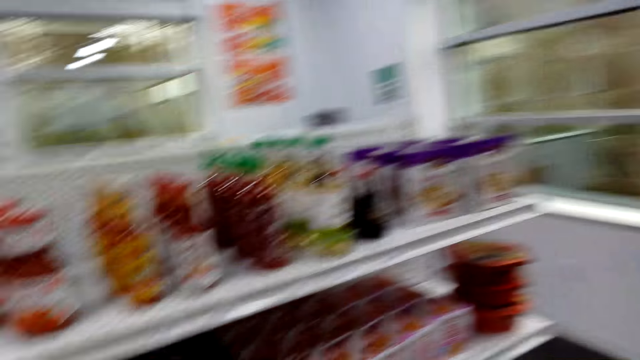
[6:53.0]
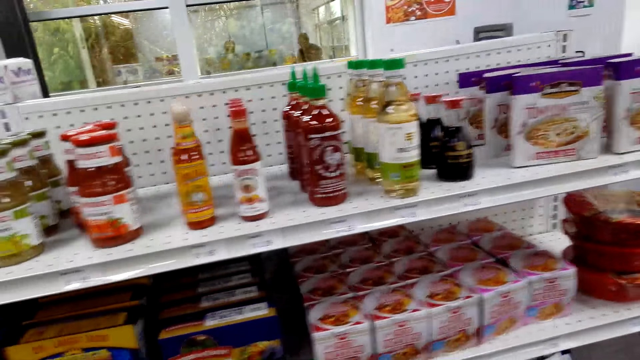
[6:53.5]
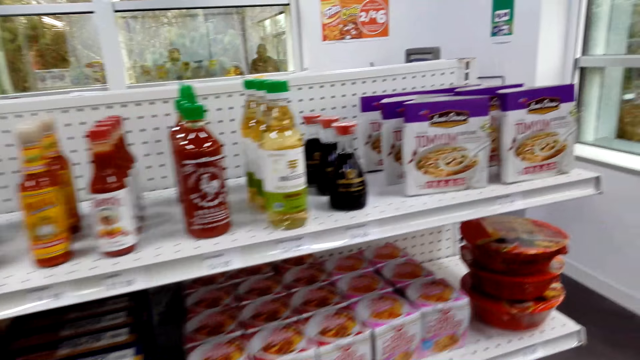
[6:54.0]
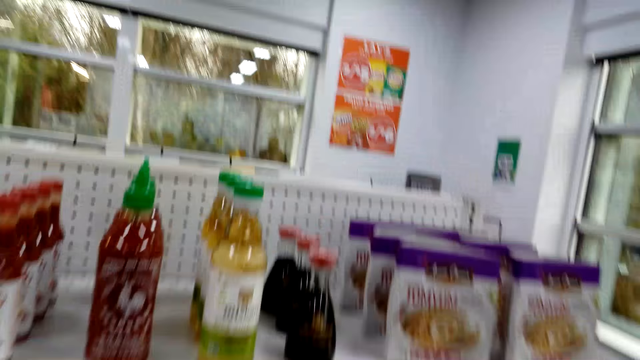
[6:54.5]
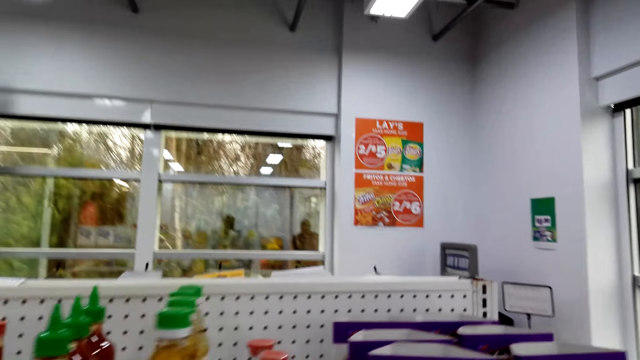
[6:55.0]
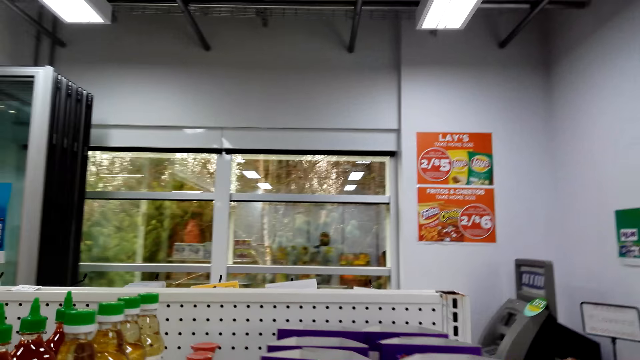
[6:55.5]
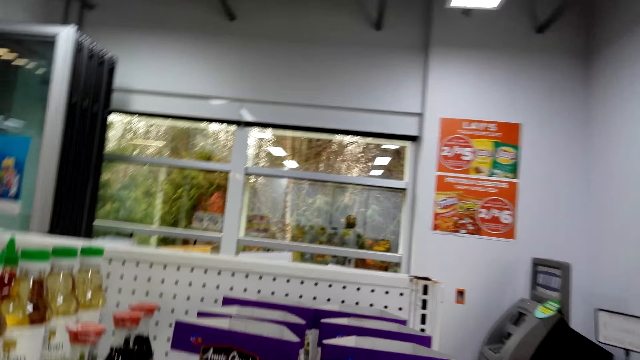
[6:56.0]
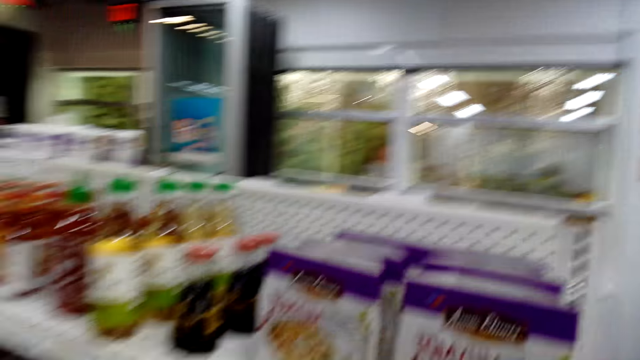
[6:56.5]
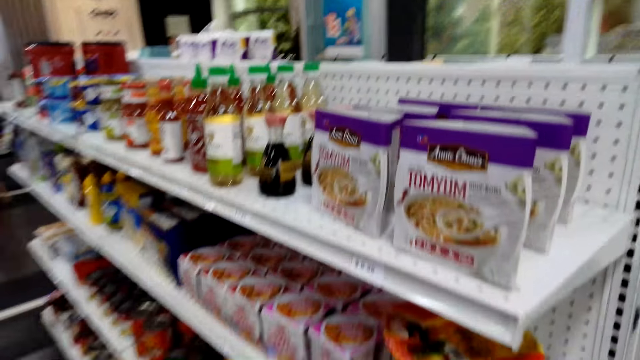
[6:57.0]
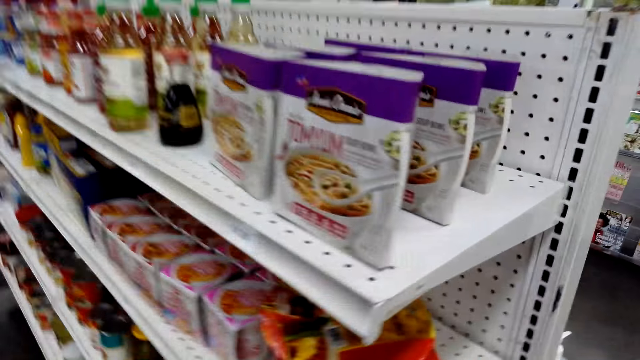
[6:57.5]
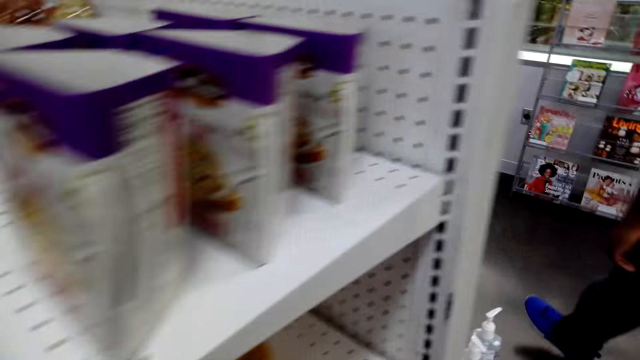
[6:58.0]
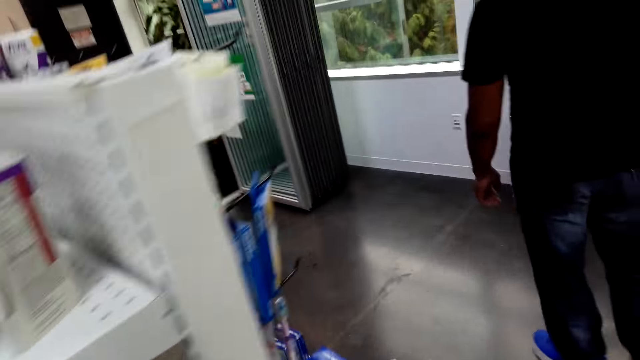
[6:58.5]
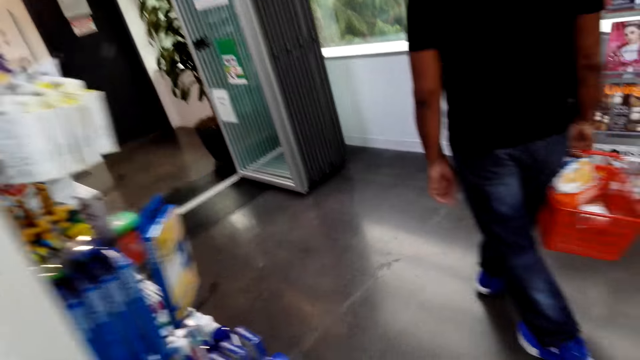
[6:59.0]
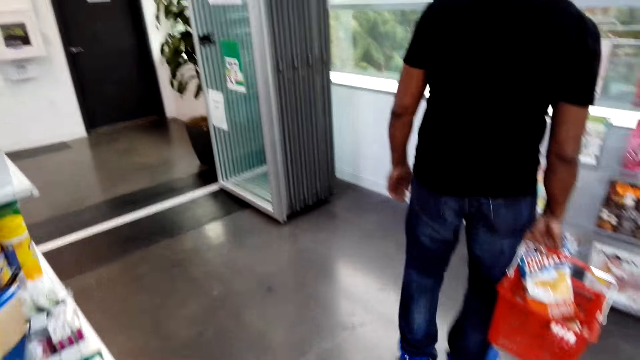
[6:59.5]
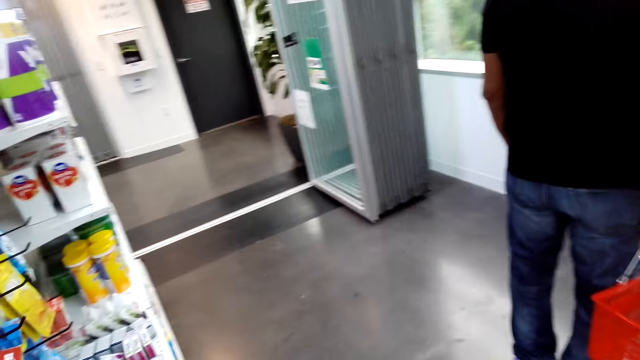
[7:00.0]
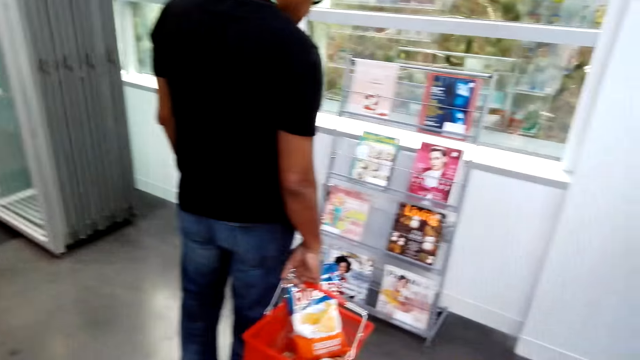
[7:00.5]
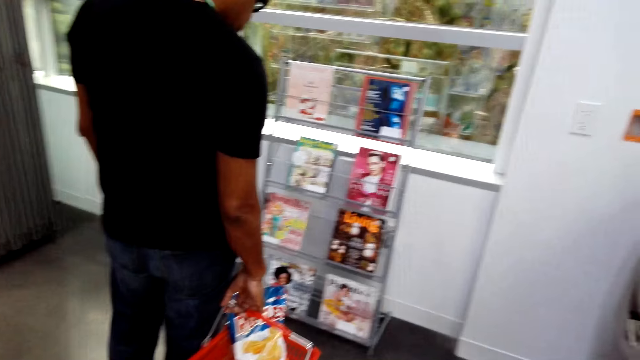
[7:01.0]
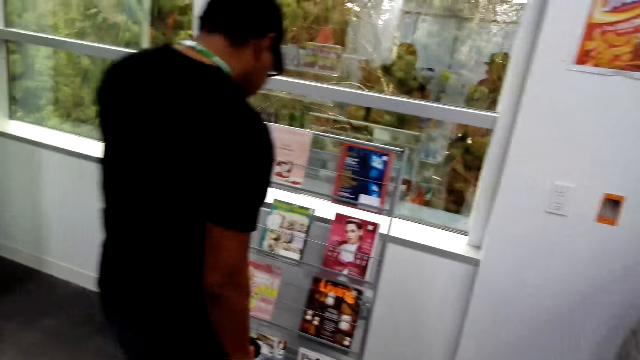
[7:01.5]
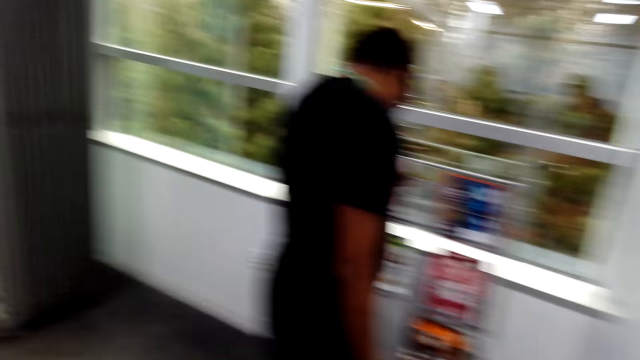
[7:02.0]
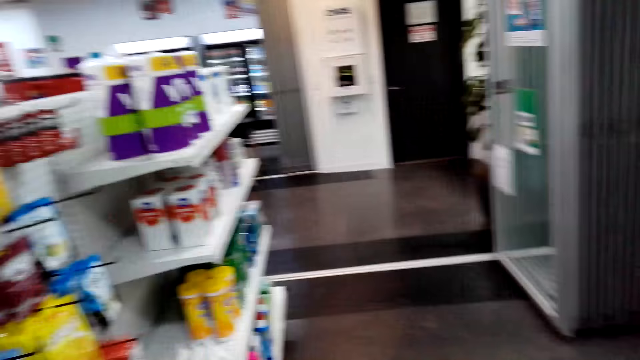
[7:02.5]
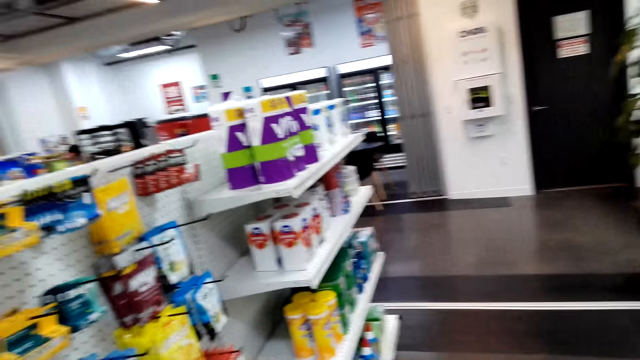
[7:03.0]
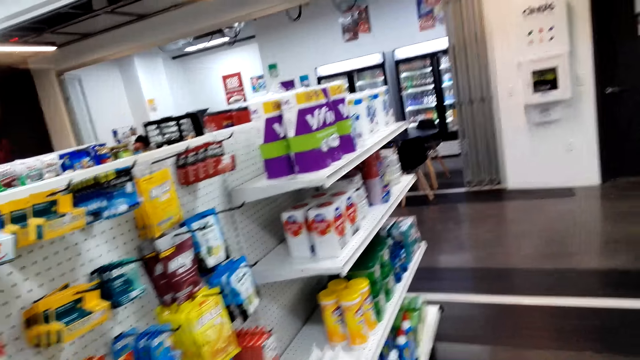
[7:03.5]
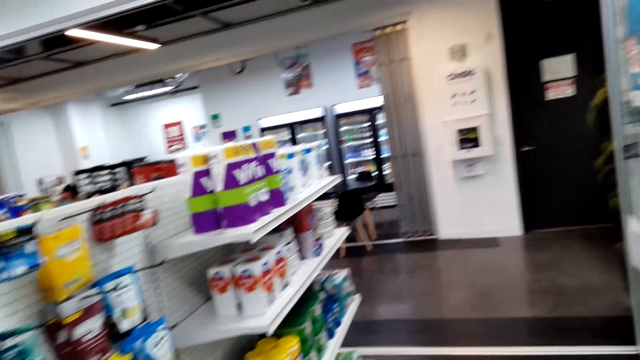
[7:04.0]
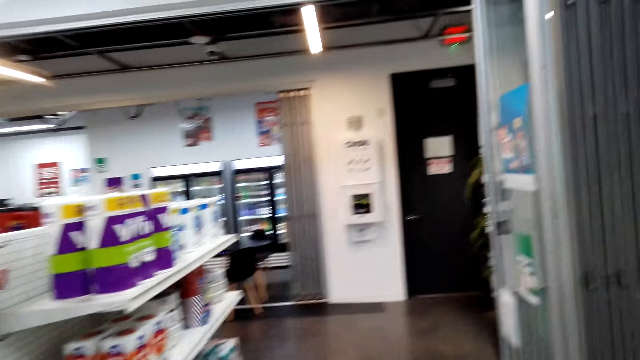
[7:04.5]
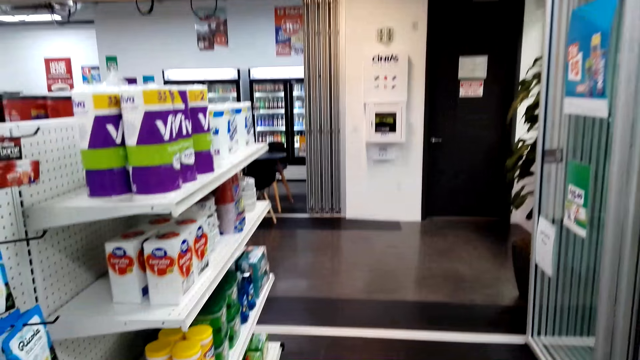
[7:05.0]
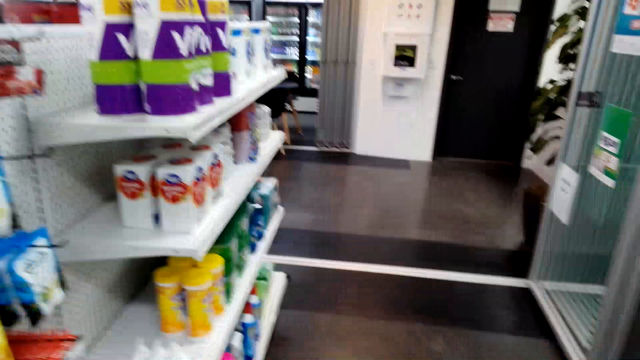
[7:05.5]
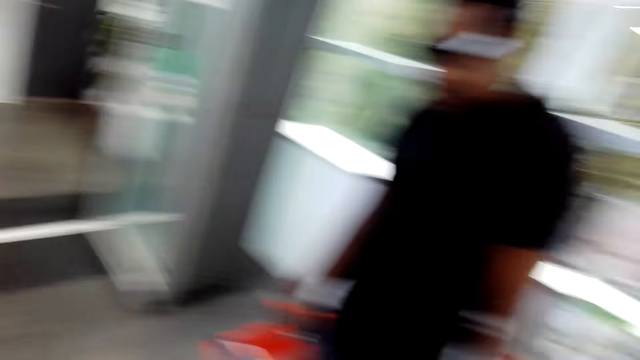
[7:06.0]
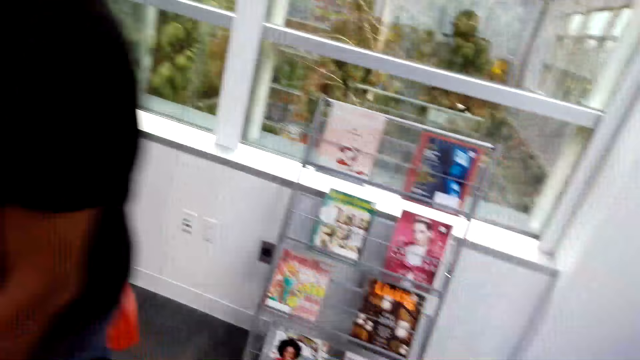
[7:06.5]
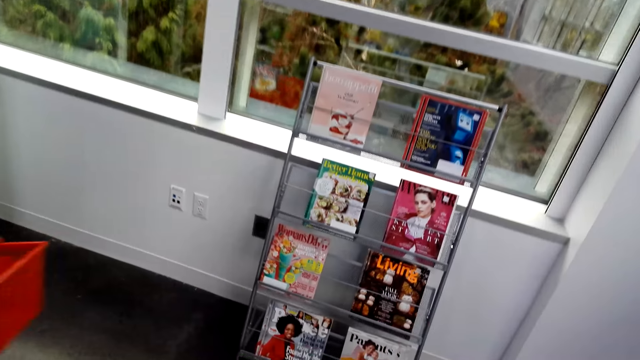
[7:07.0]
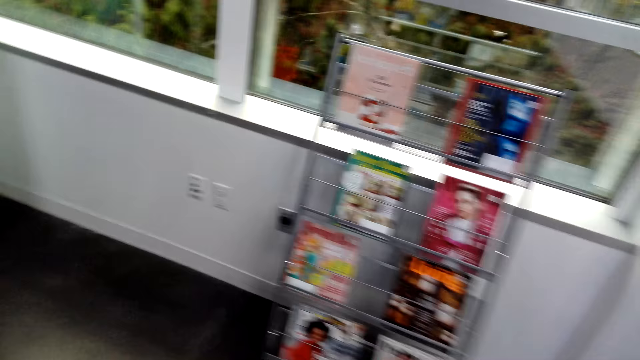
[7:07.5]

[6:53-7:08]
The camera wearer walks around the room. A man picks up the book from the shelf. The camera wearer walks around the room.

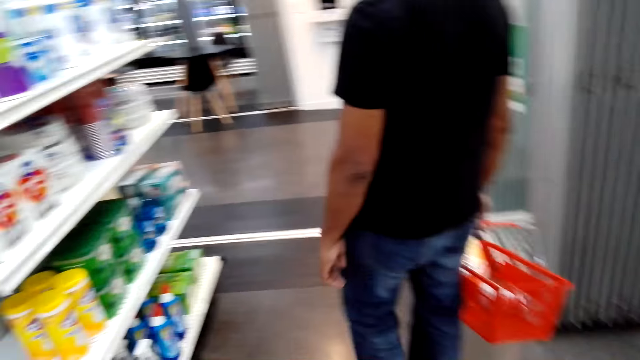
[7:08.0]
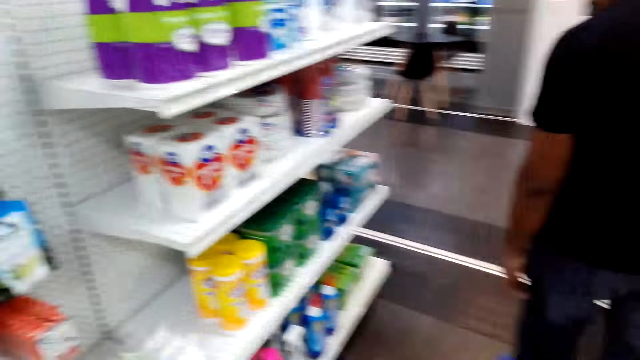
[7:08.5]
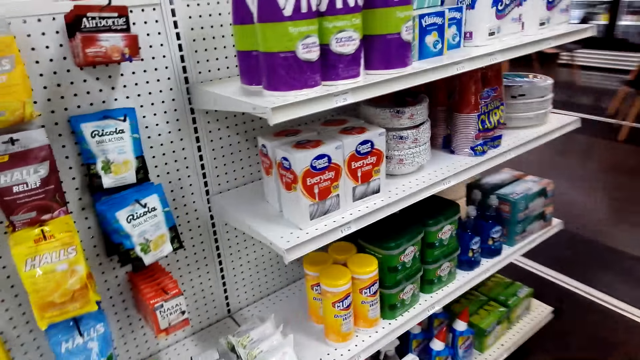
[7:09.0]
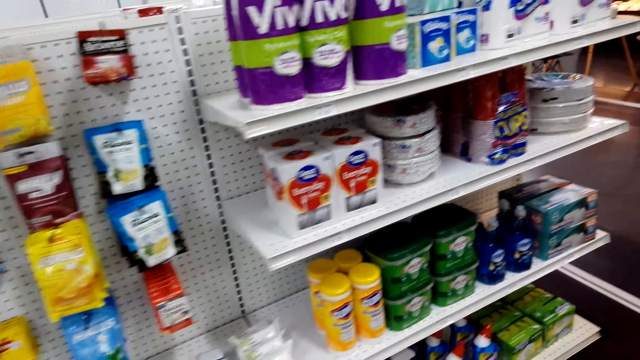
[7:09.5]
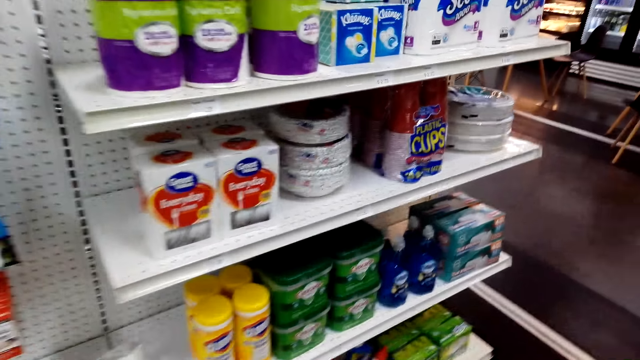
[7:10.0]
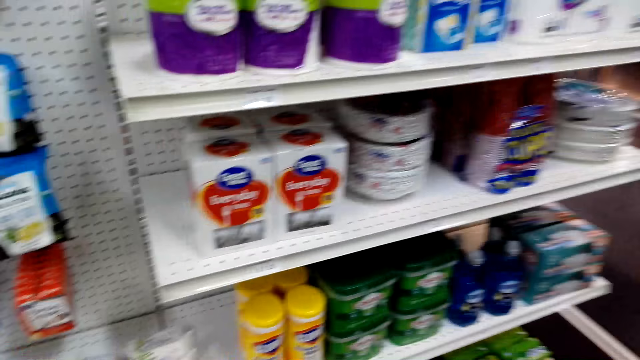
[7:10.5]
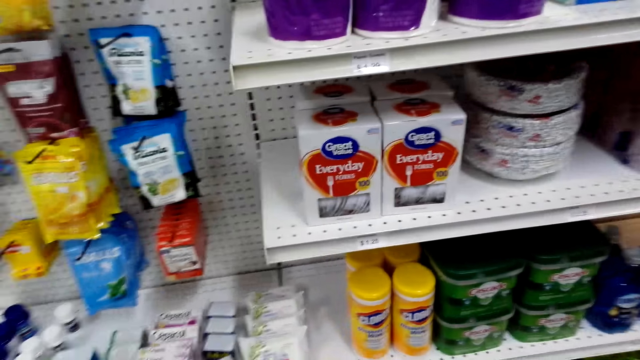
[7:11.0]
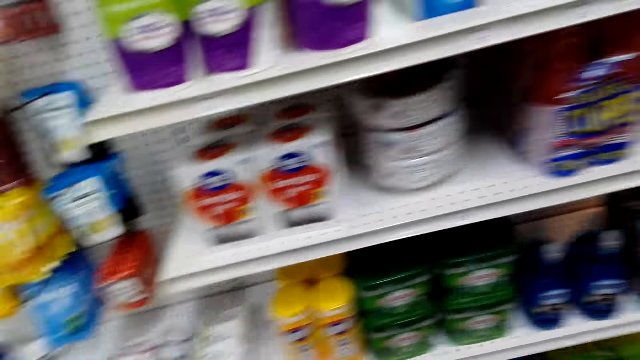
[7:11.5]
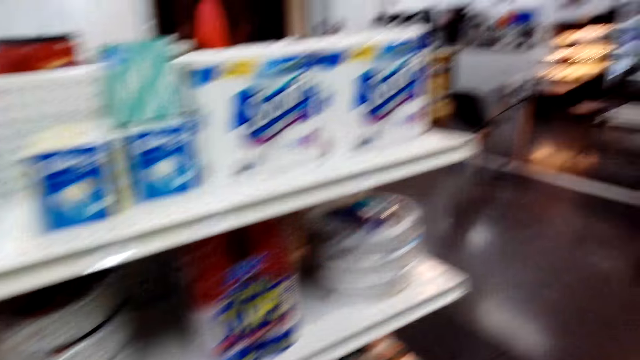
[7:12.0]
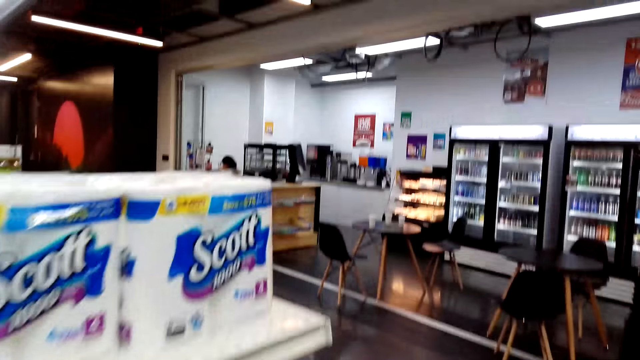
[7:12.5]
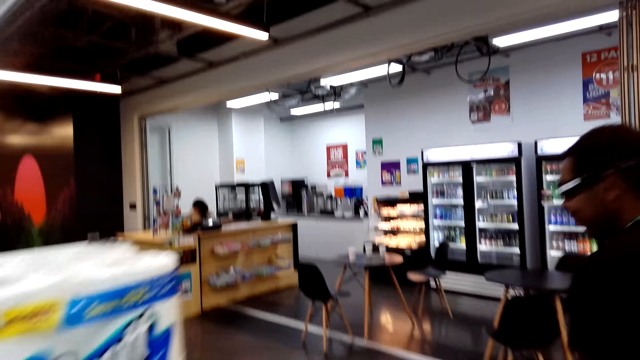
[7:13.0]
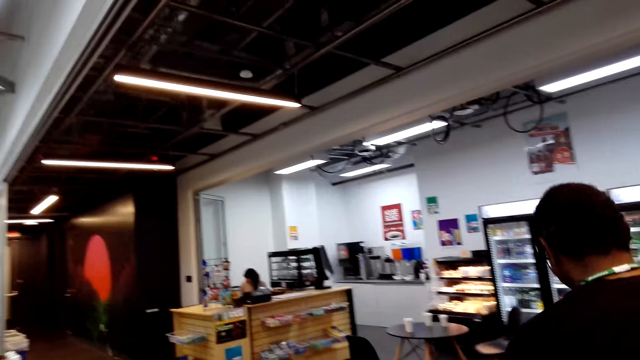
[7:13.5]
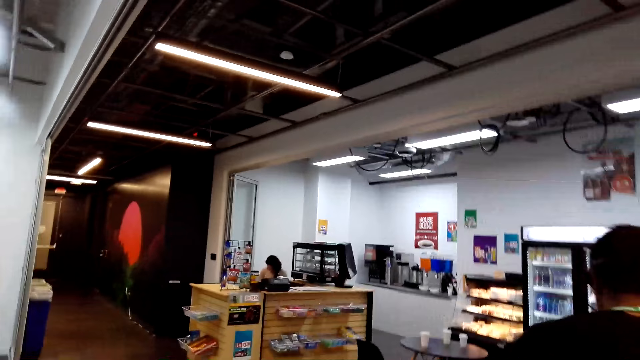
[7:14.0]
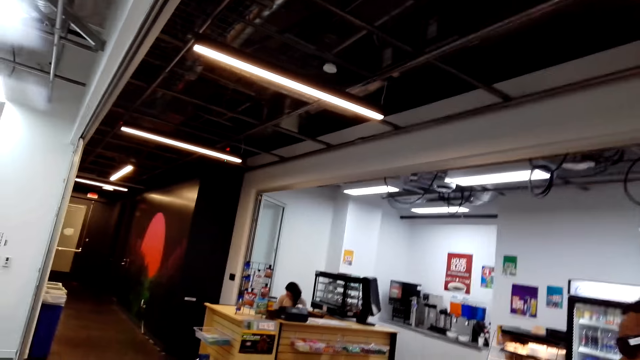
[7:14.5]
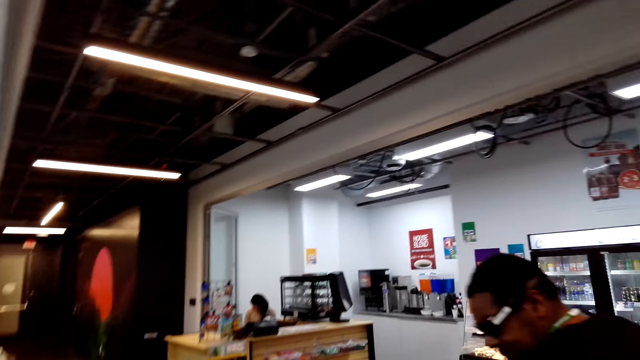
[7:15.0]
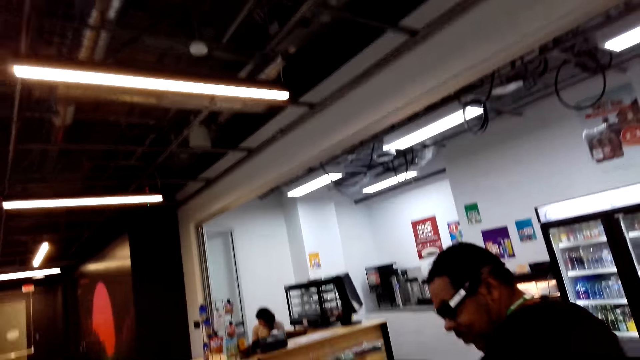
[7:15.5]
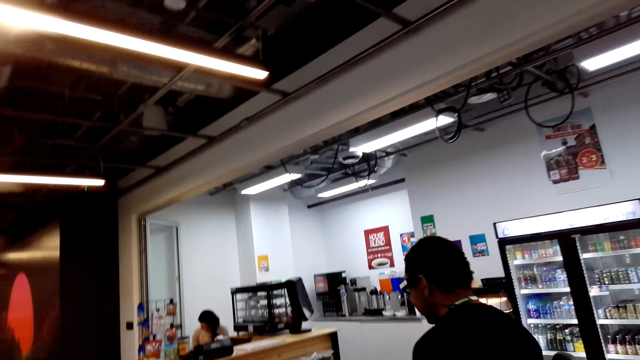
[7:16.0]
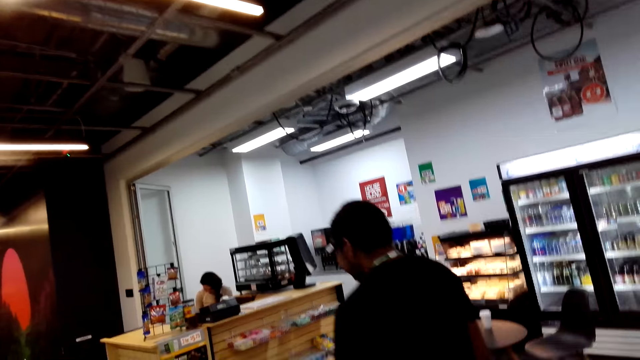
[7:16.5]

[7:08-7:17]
A man walks around the room.
